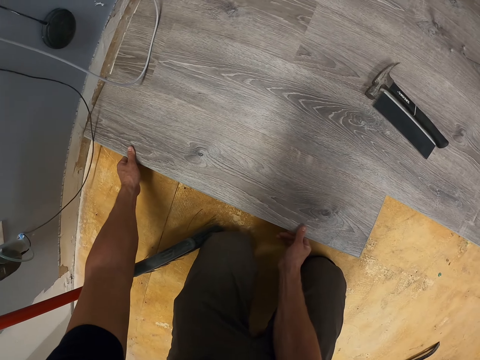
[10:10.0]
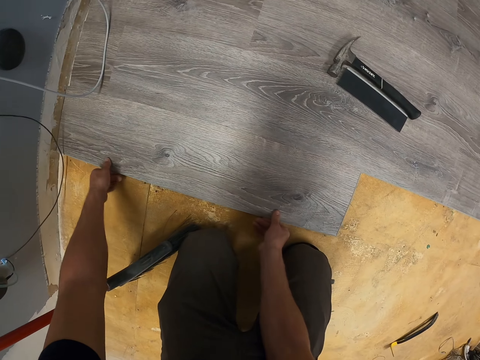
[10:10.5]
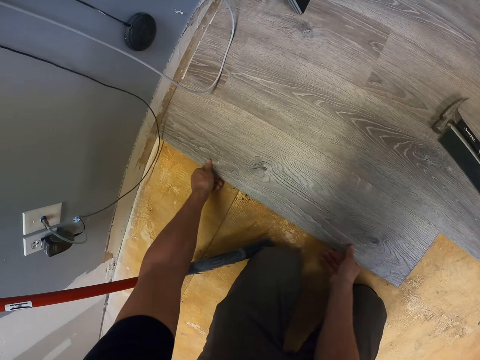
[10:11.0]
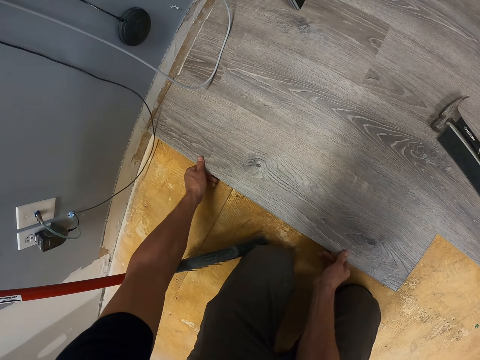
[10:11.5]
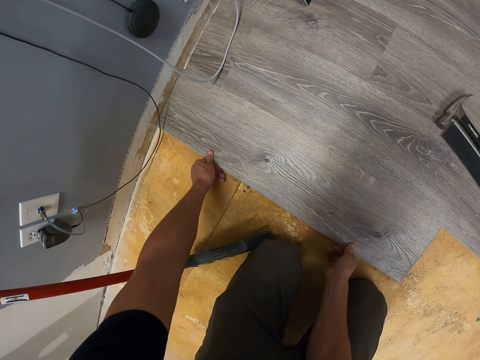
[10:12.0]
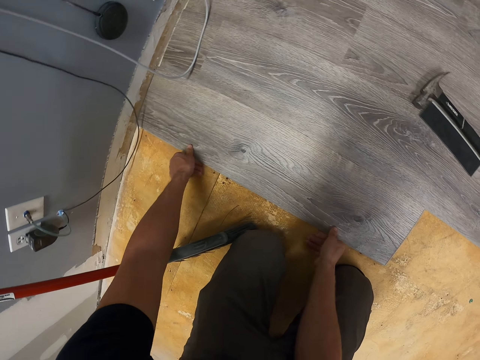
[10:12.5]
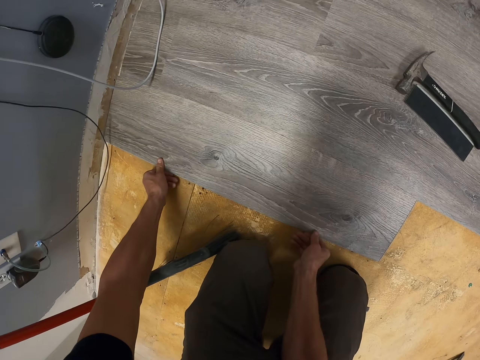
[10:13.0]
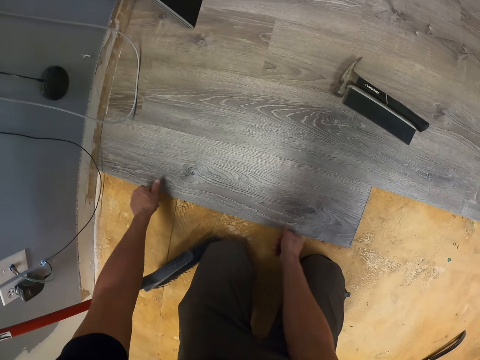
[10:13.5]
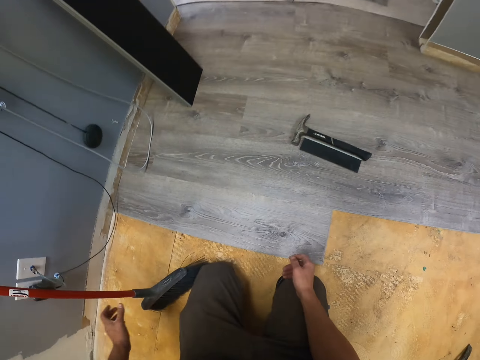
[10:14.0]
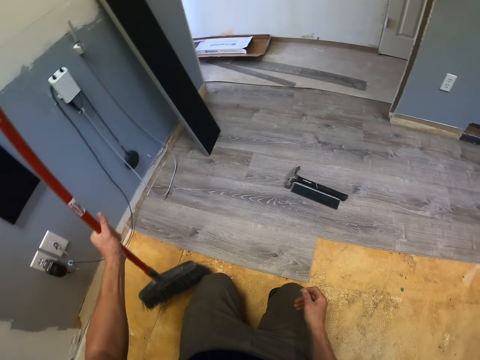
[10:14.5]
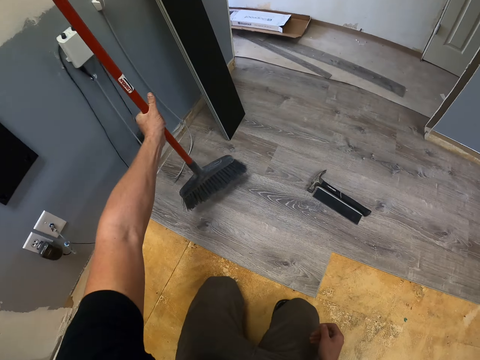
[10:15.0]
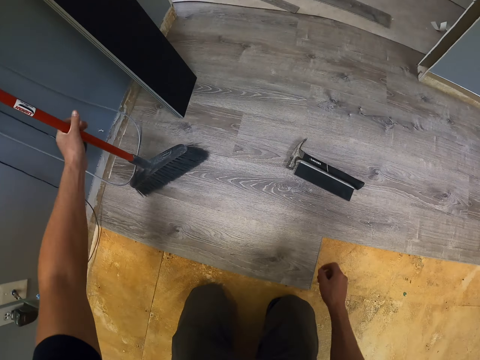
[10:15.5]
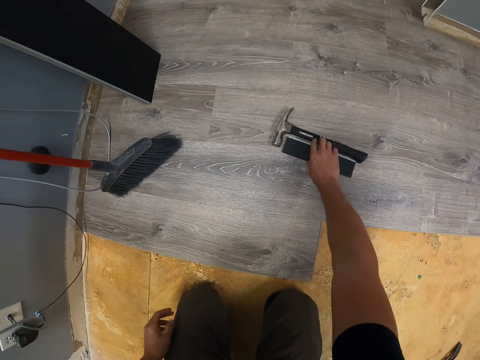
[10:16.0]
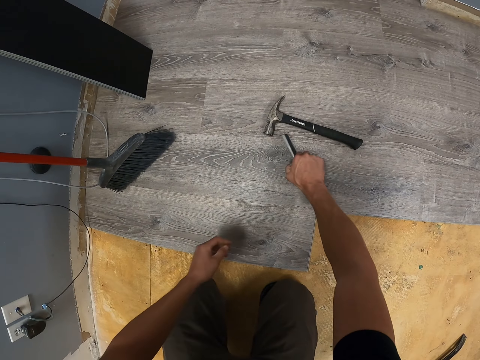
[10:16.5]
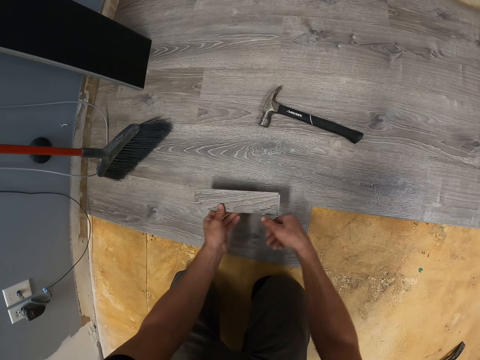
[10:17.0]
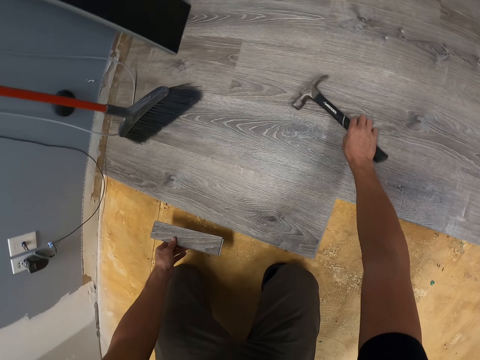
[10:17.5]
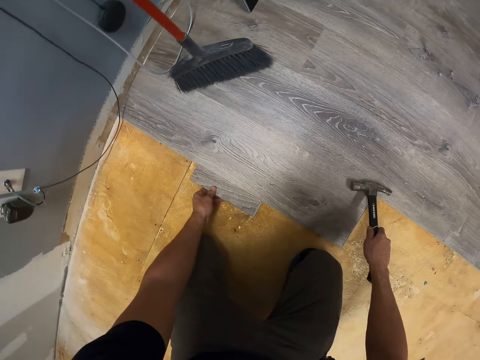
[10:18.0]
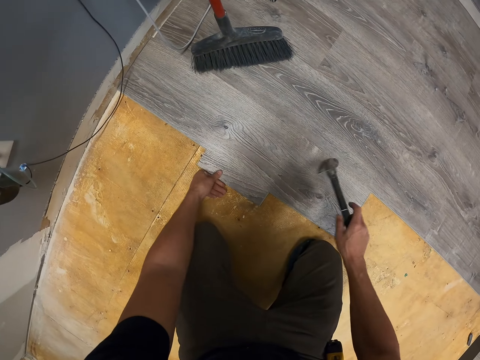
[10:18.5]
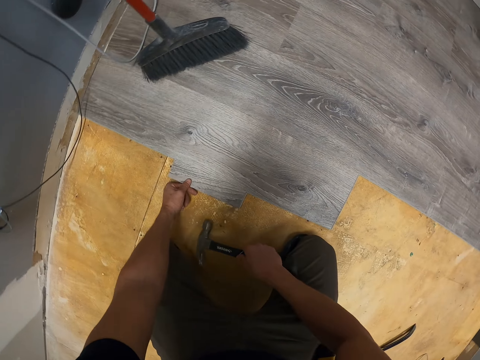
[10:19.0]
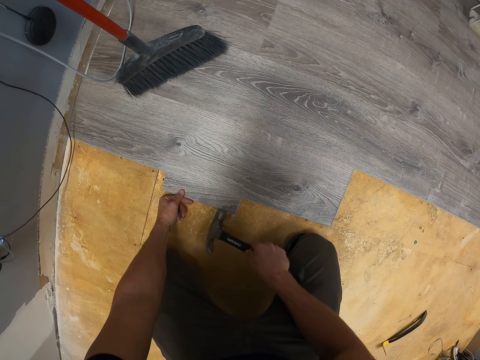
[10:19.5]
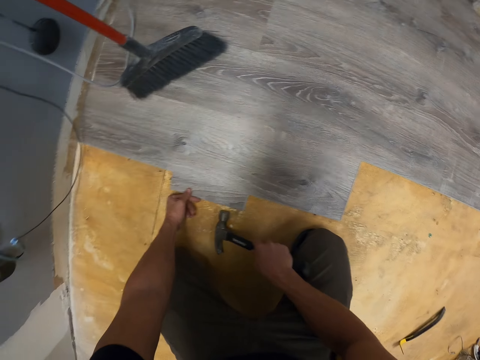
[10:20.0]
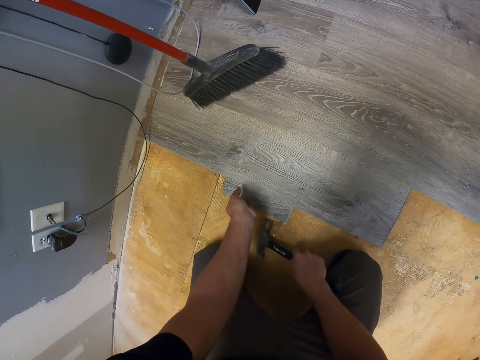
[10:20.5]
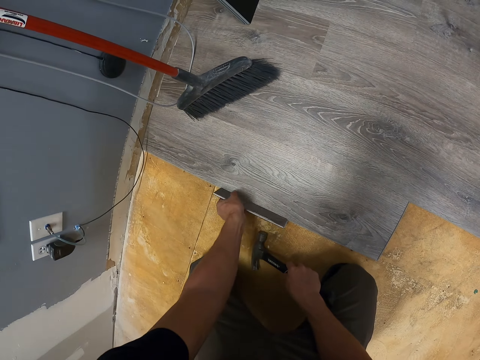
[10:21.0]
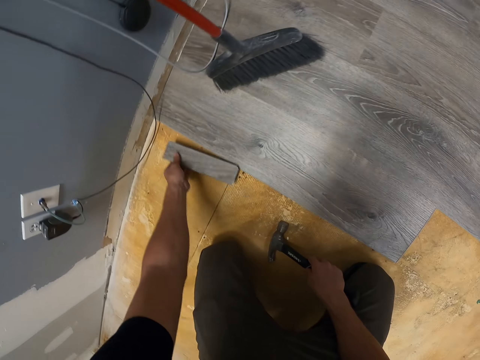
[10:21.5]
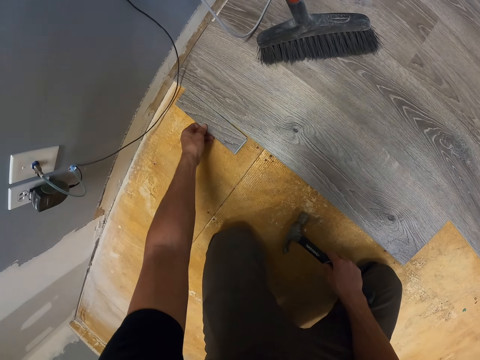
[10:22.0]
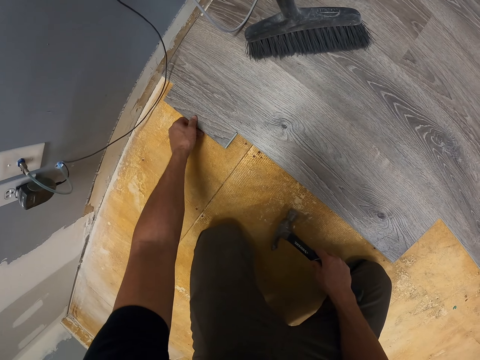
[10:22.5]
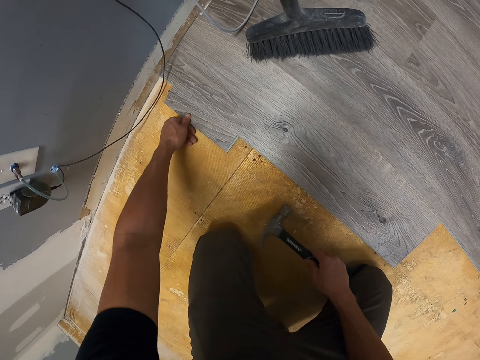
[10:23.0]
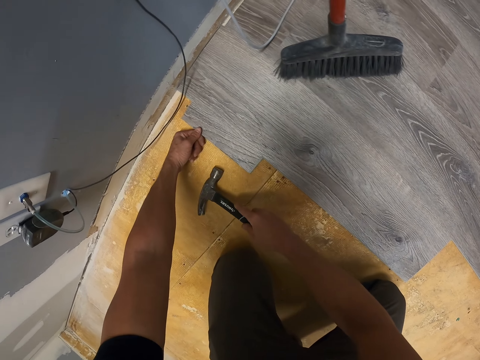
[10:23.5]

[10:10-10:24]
The camera wearer puts a broom on the floor. They move the broom. They pick up a tile. They pick a hammer. They fix wood on the floor with the hammer.

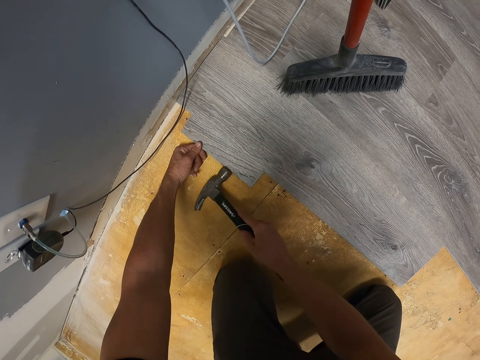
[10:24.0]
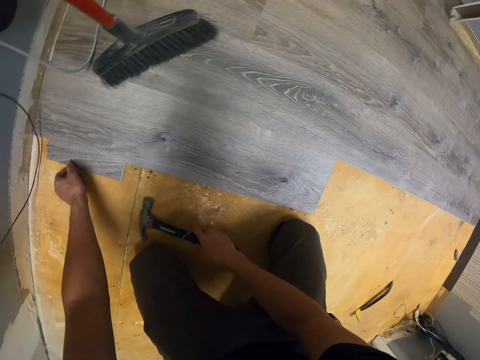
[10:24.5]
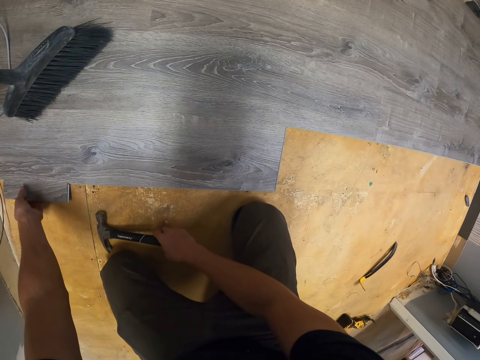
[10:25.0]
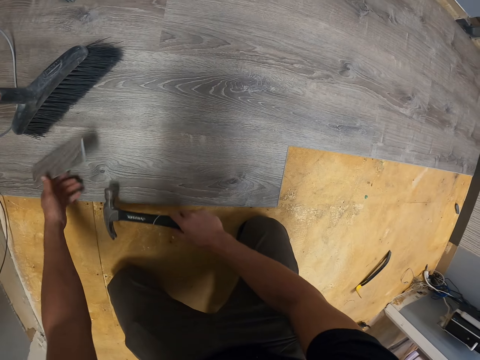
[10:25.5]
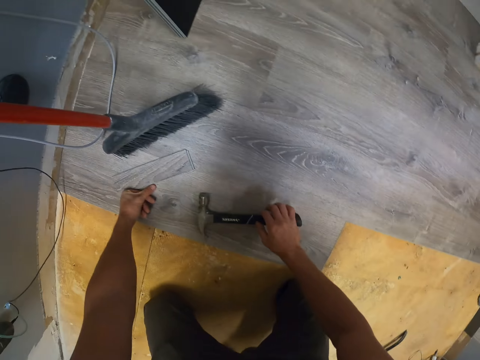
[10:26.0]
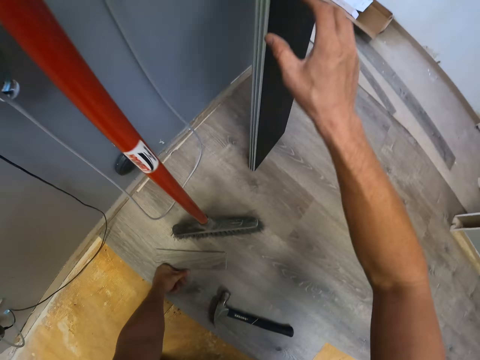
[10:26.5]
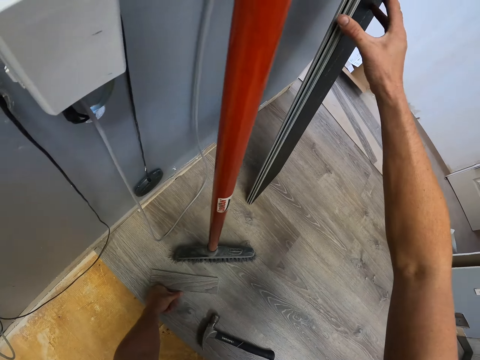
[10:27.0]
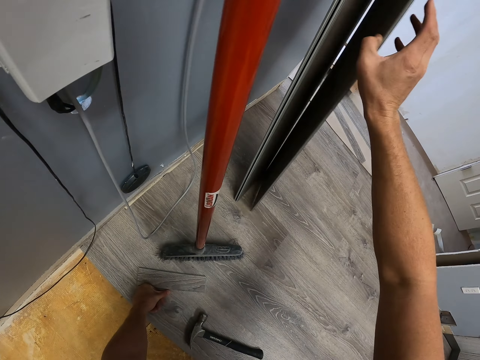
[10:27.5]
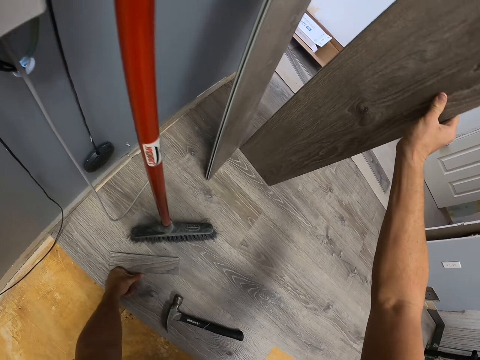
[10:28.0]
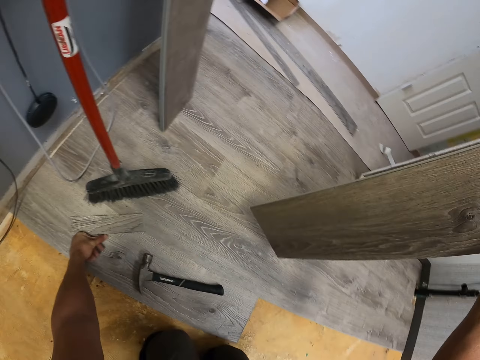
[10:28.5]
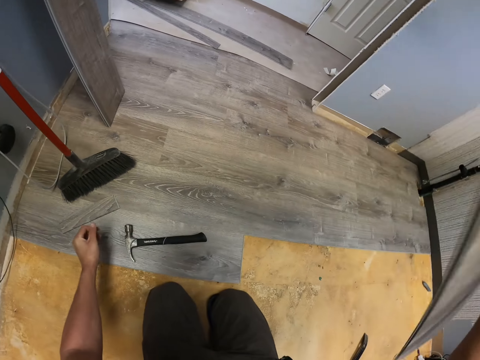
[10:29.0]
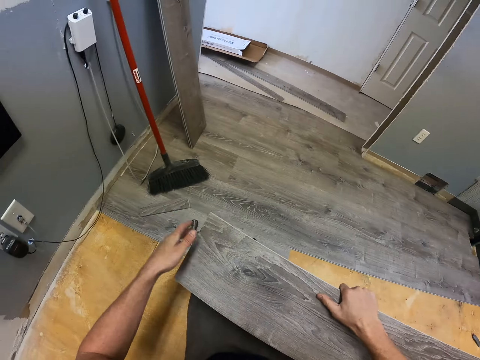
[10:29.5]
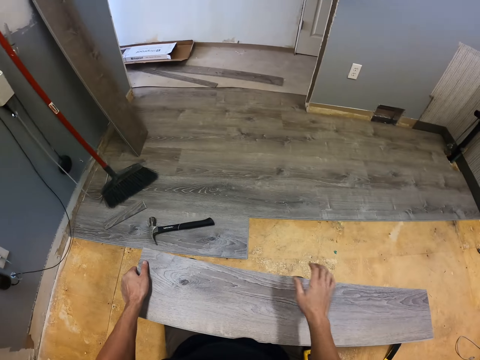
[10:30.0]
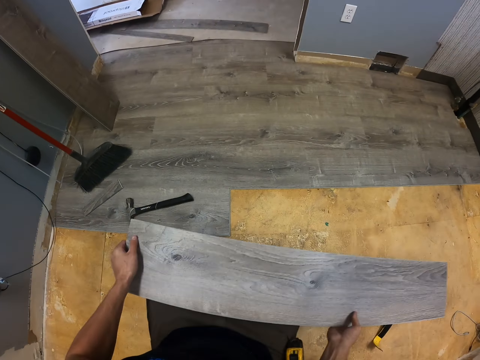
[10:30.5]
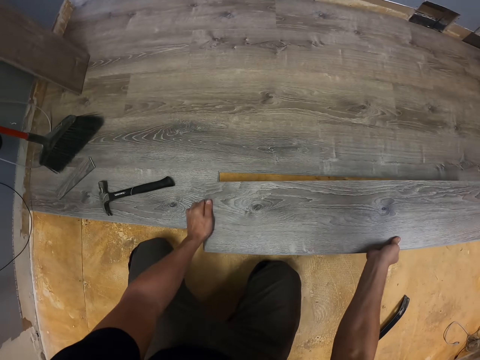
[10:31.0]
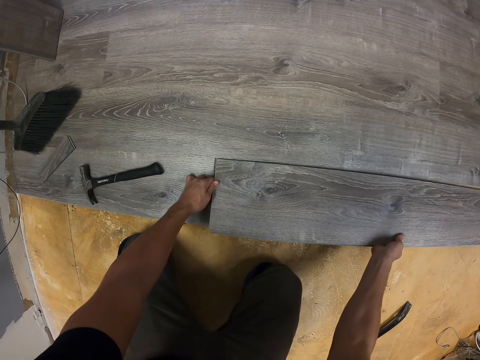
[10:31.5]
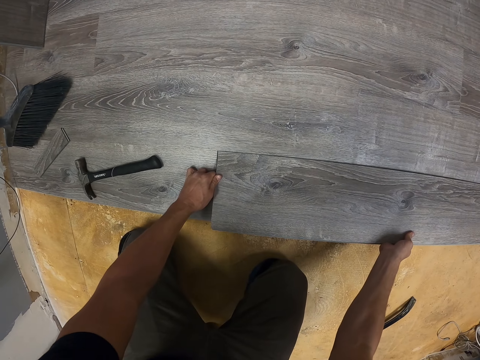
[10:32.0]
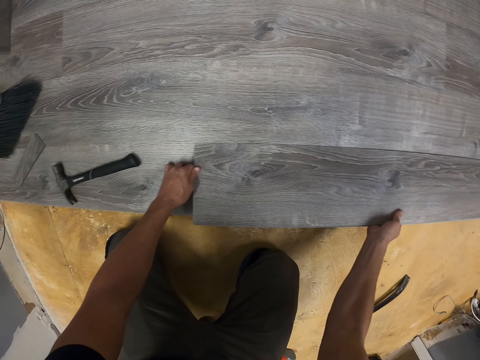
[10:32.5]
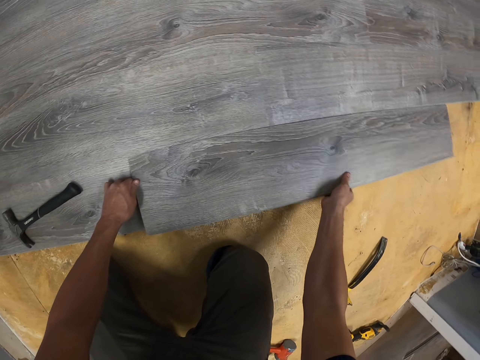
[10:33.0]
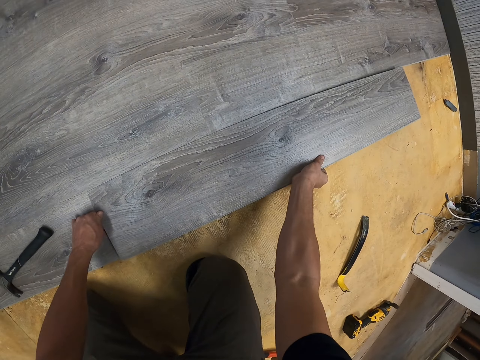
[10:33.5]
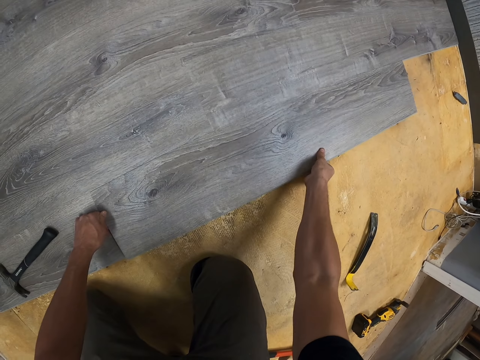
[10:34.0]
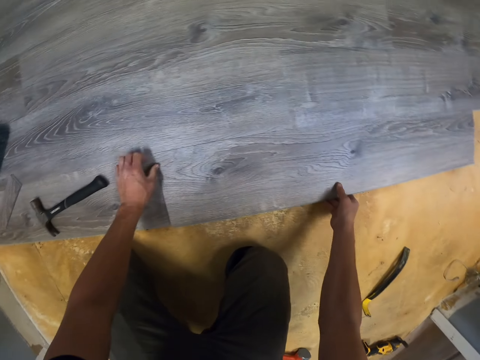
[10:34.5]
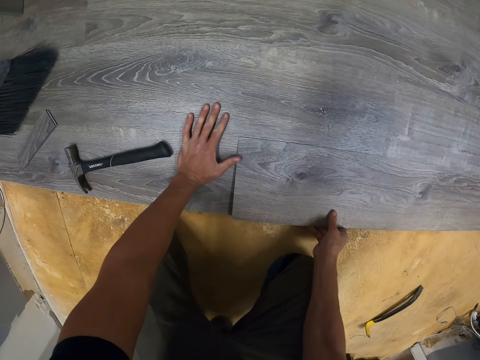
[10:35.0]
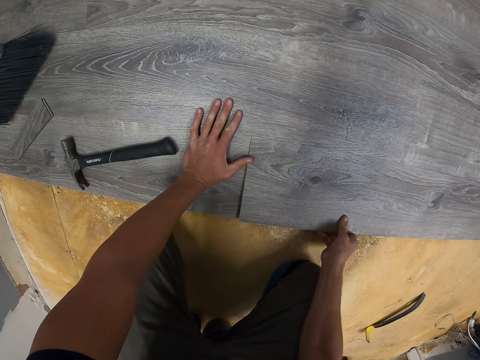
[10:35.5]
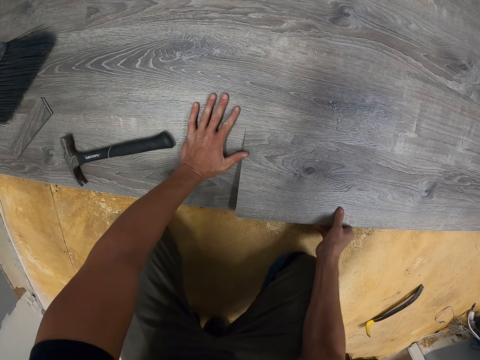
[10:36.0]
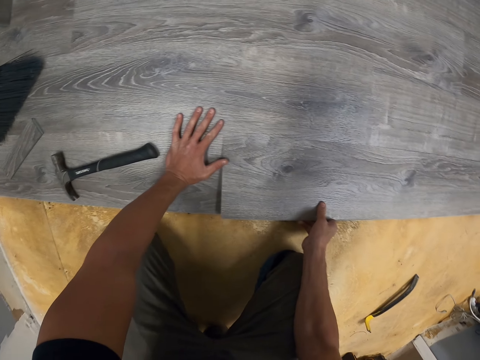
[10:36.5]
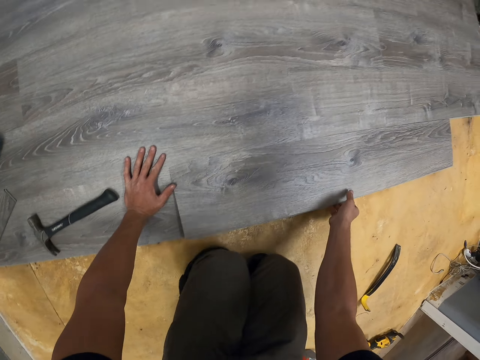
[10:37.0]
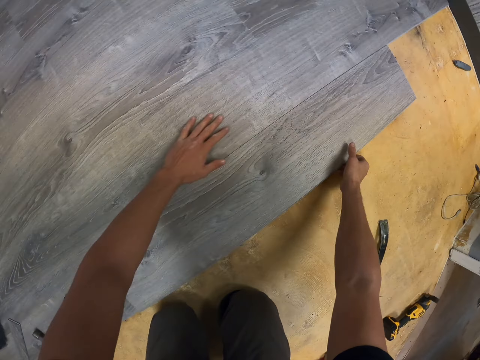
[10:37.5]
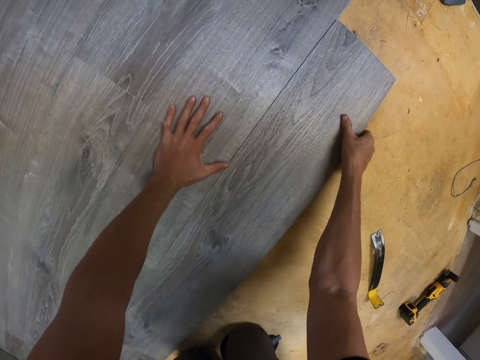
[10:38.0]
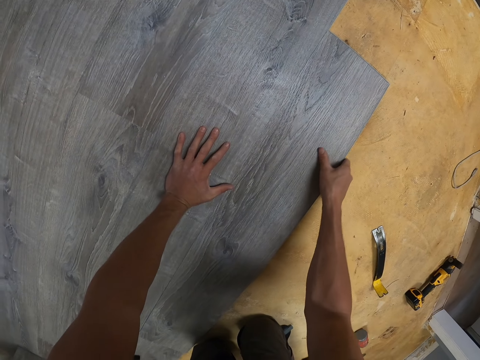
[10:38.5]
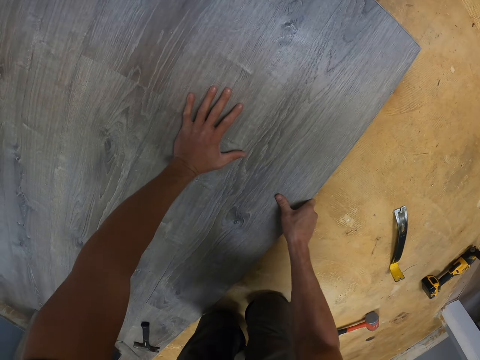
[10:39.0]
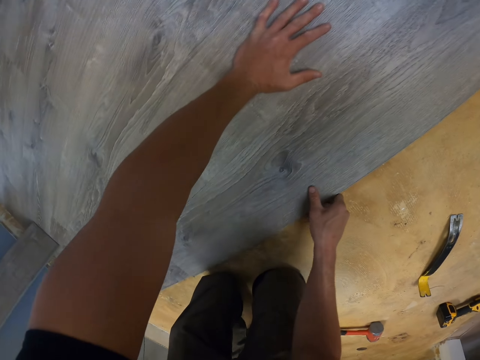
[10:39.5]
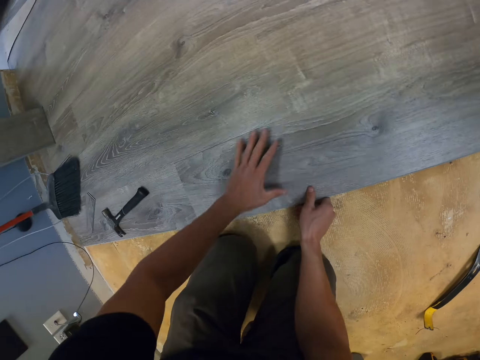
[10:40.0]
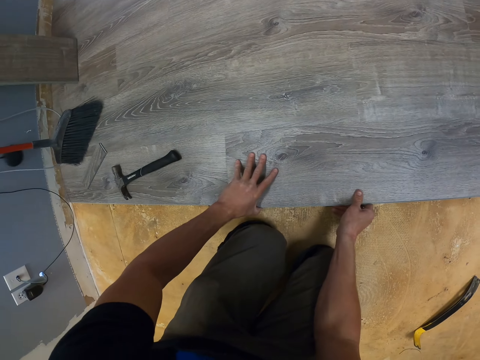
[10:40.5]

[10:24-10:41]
The camera wearer picks a piece of wood. They fix the wood on the floor.
